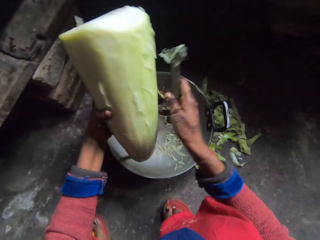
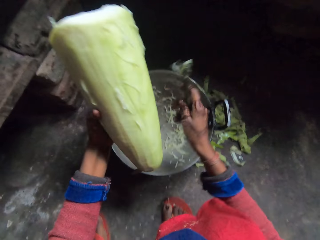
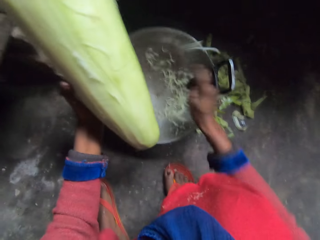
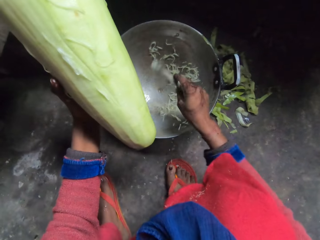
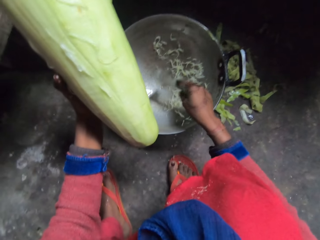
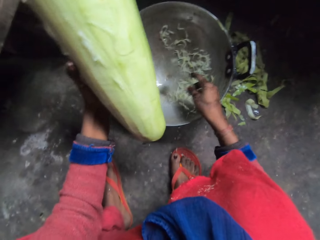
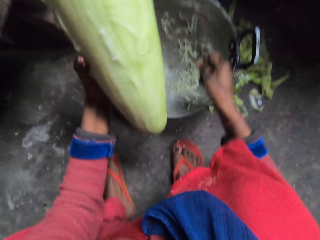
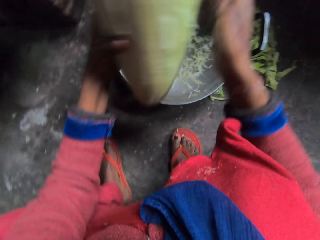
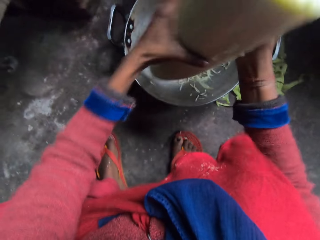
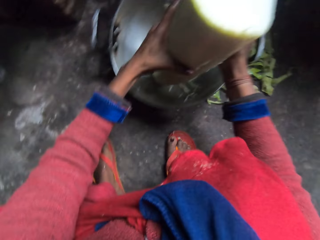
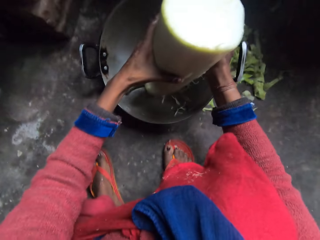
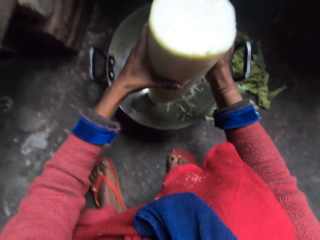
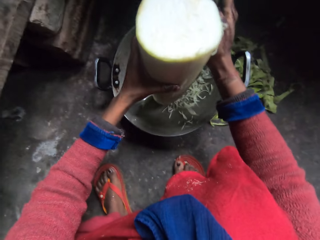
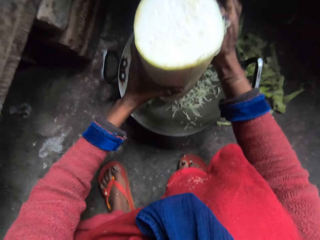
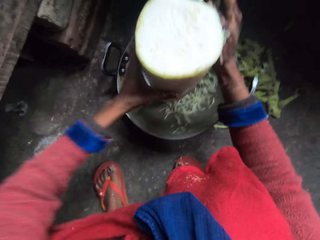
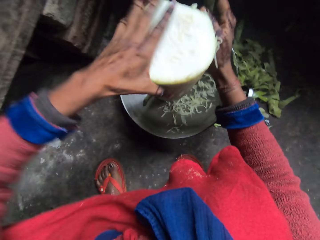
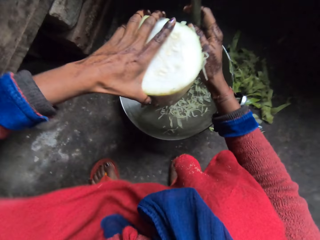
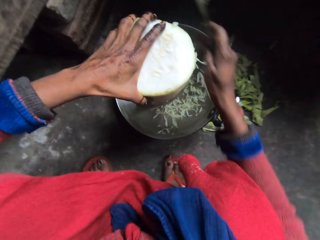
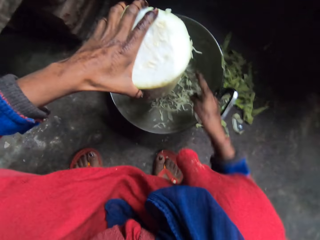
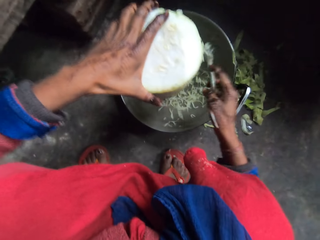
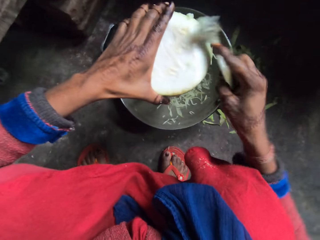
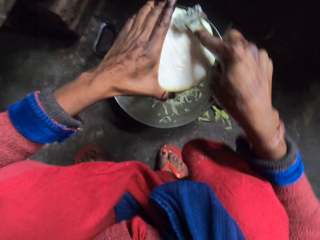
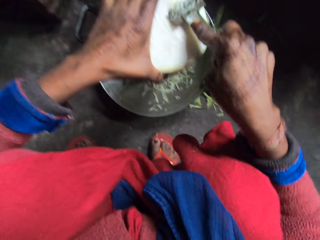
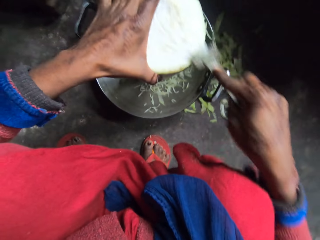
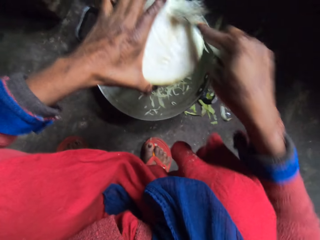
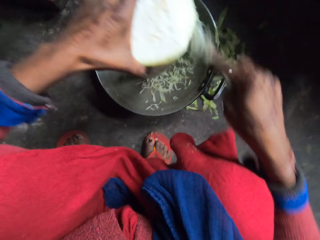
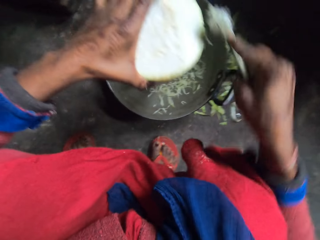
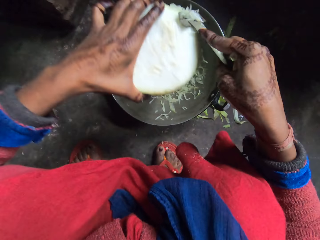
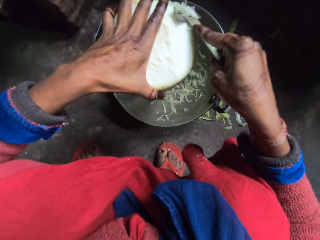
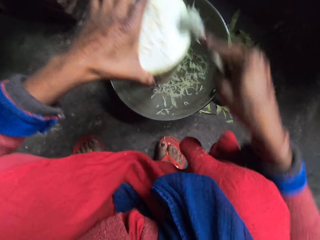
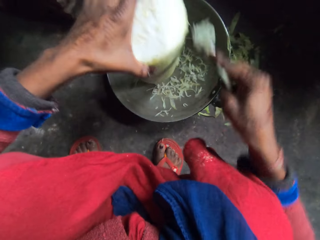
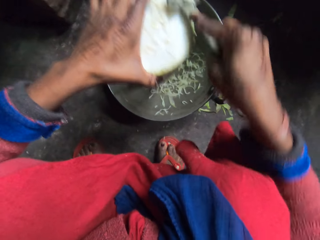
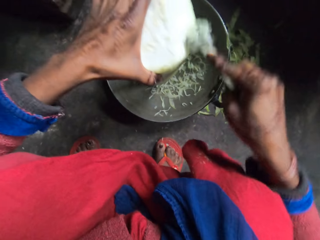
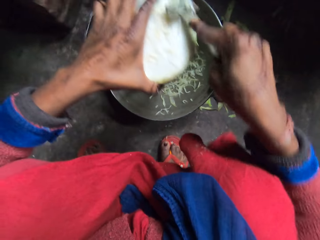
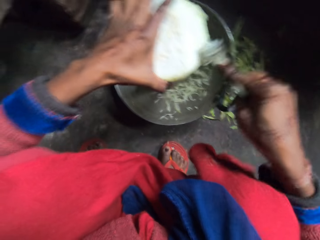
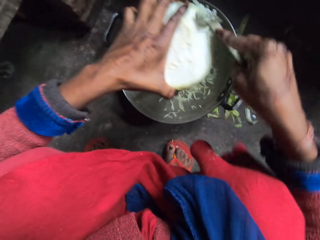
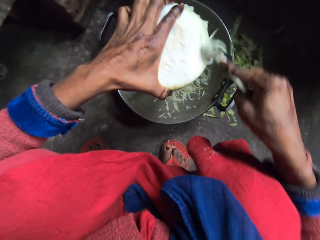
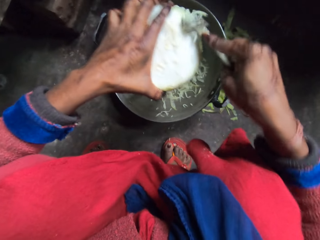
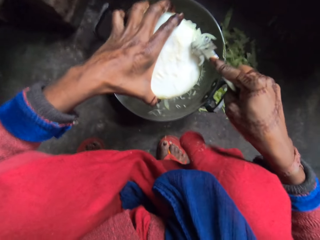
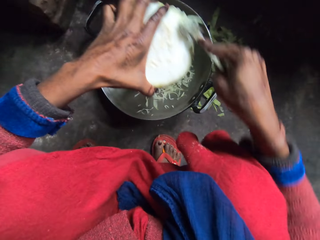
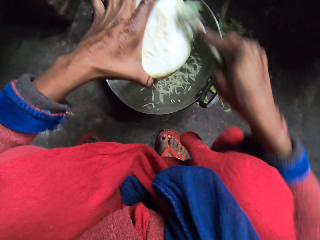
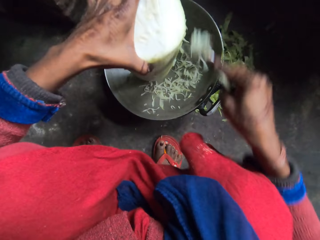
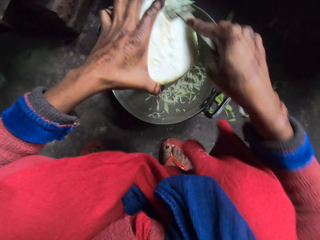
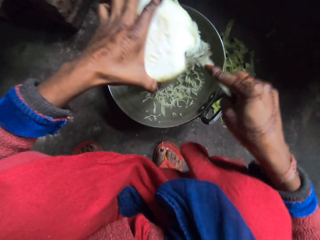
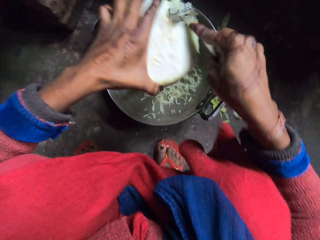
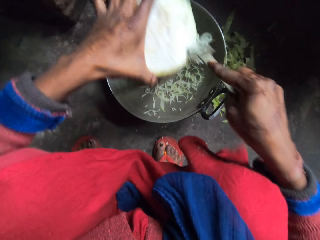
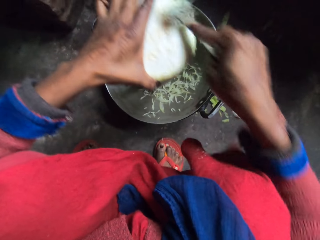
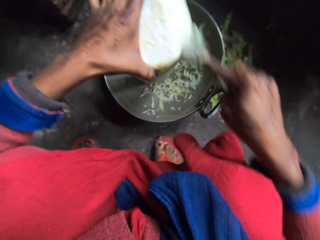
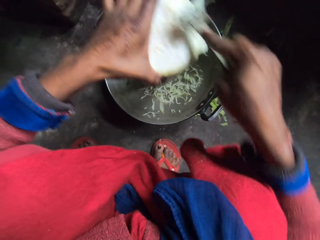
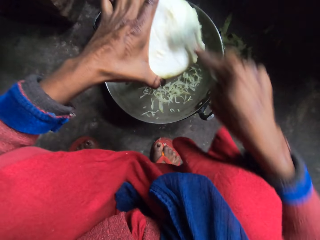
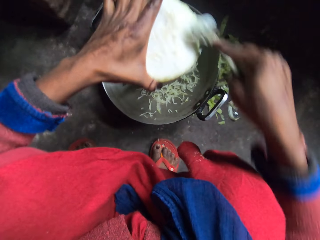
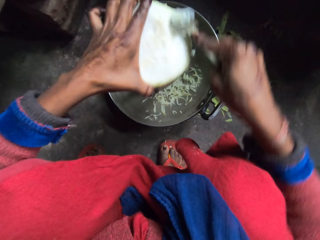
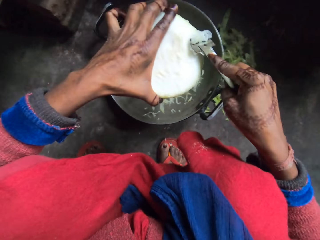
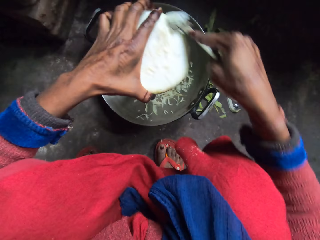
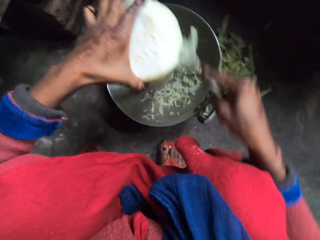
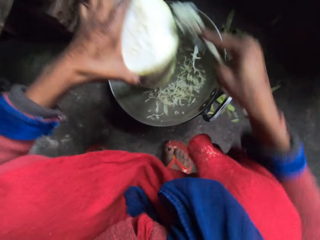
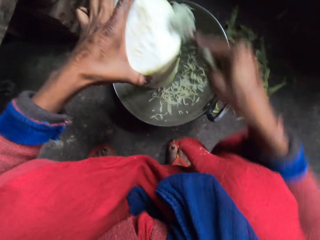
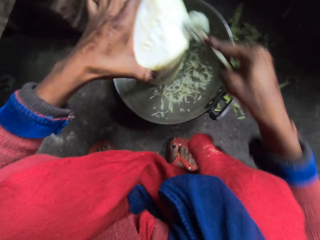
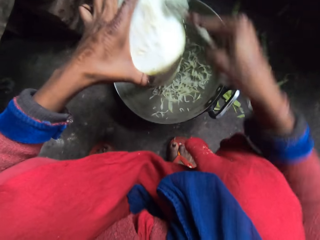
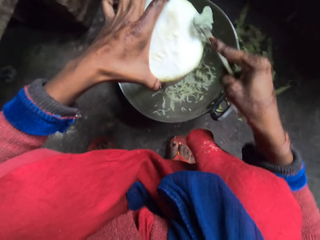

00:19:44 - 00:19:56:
The camera wearer flaps the hand peeler. She holds something with her left hand. She lowers the bottle gourd. She puts something in a frying pan. She flaps the hand peeler. She grates something. She peels the bottle gourd with the hand peeler in her right hand.

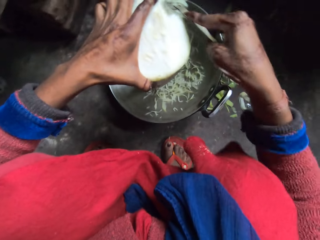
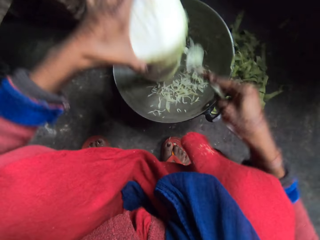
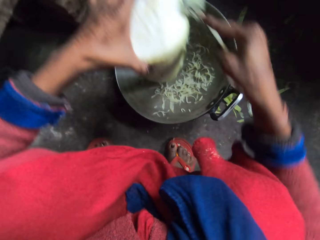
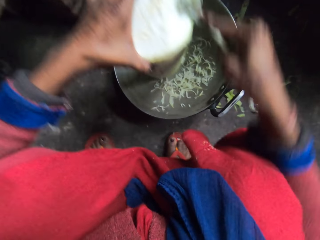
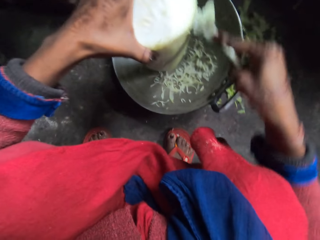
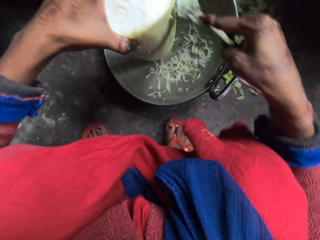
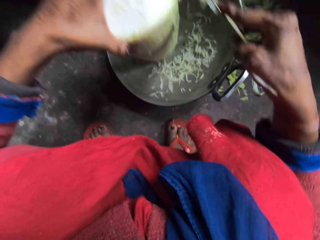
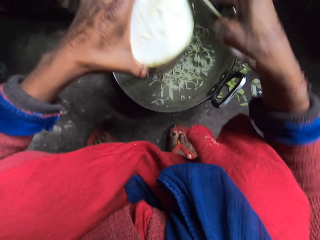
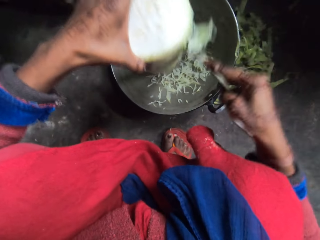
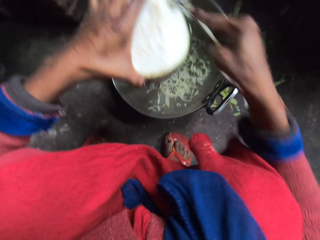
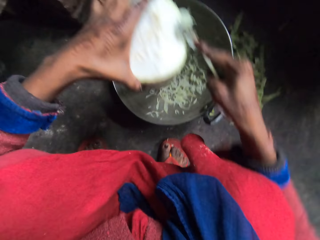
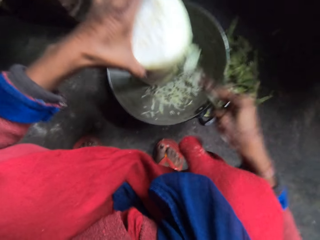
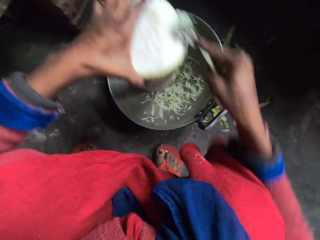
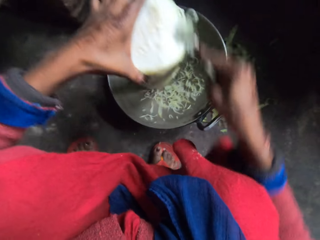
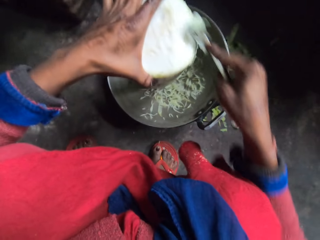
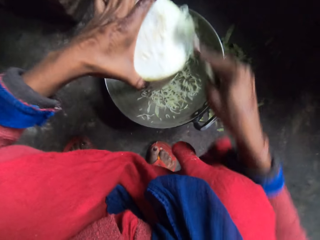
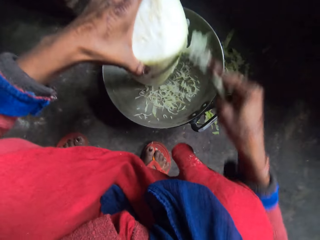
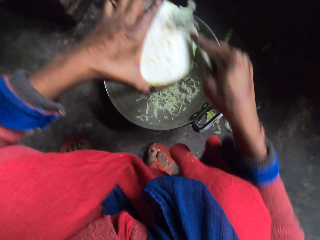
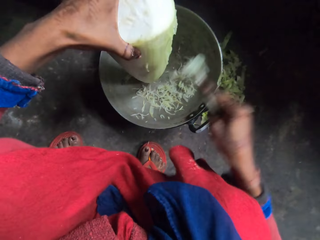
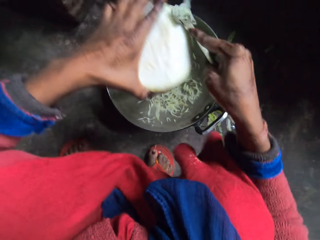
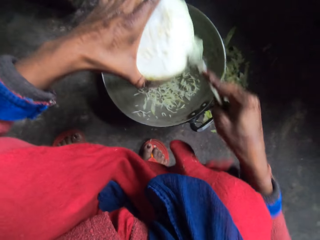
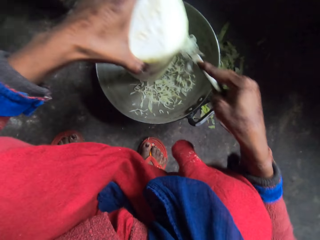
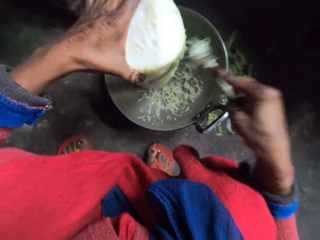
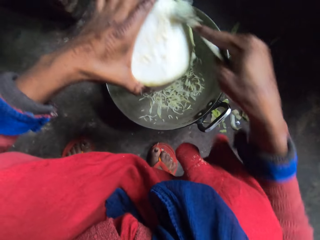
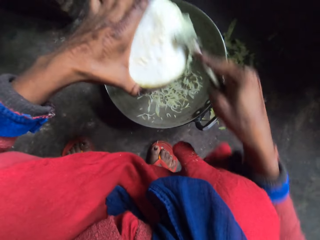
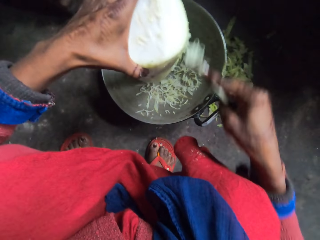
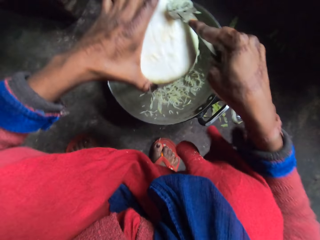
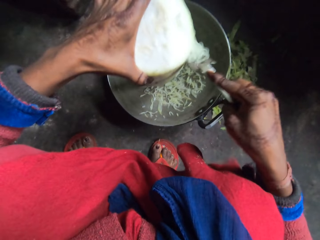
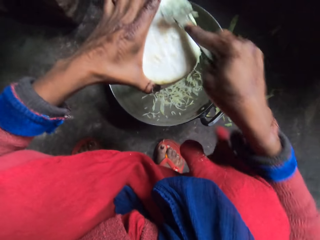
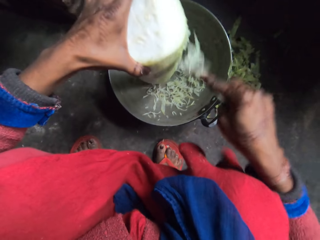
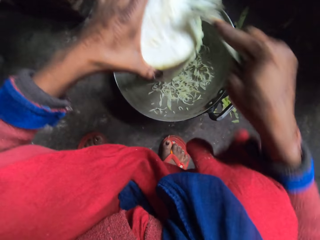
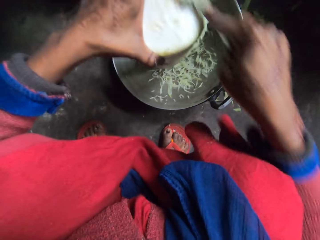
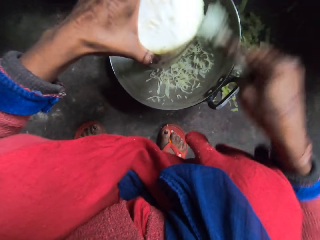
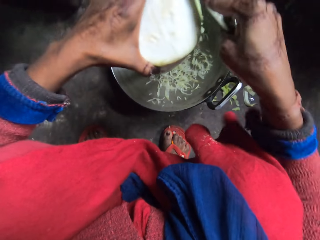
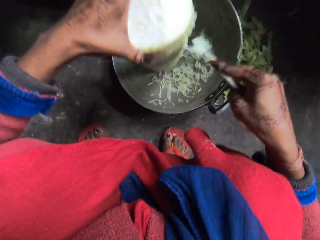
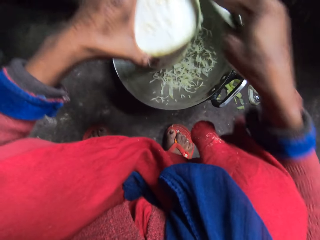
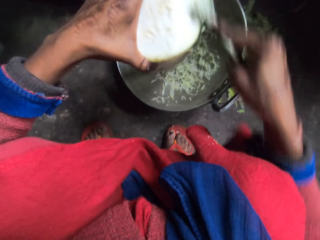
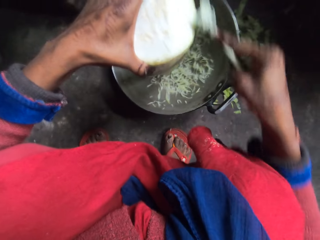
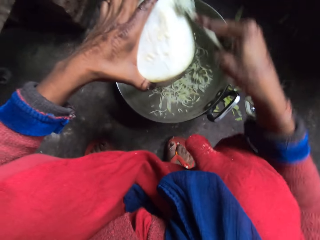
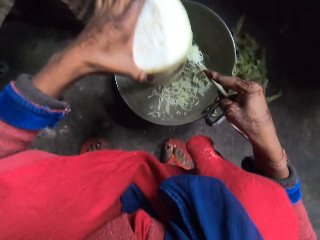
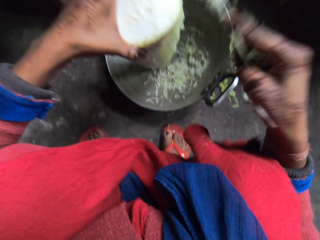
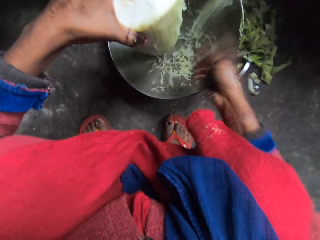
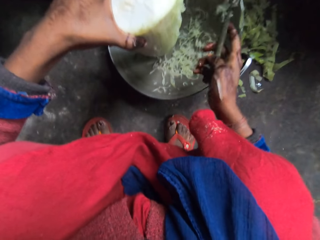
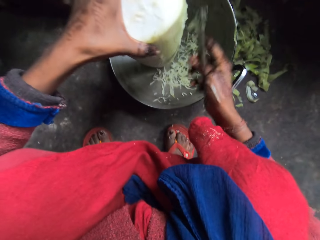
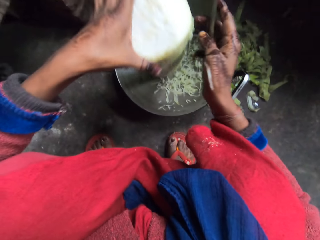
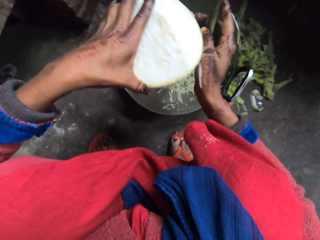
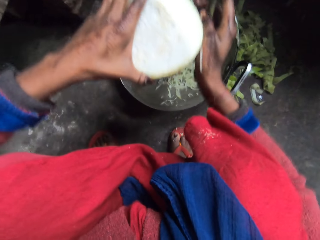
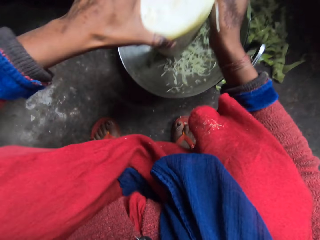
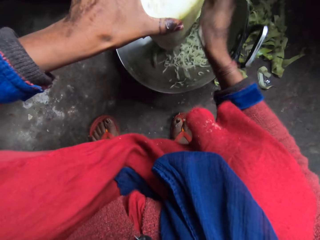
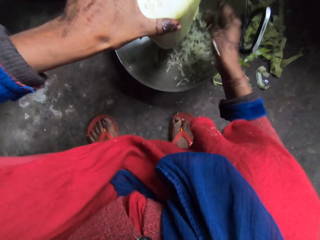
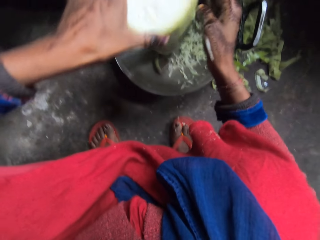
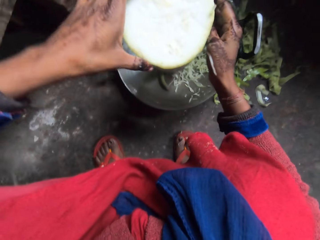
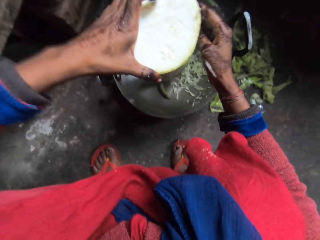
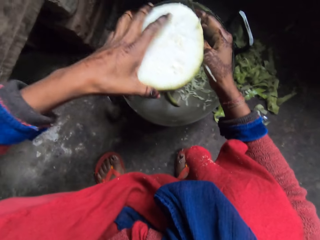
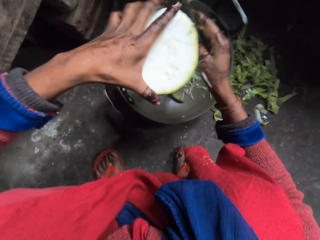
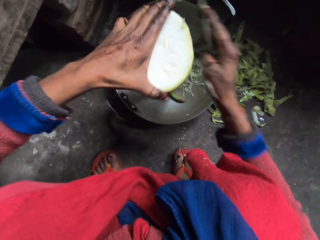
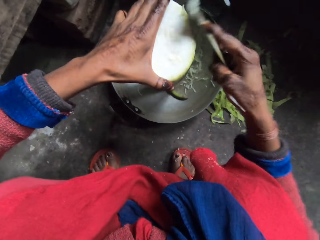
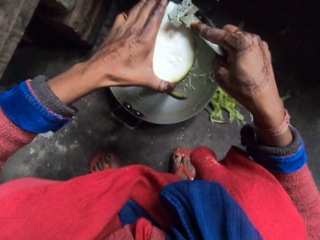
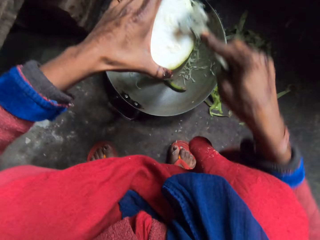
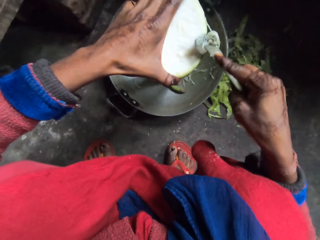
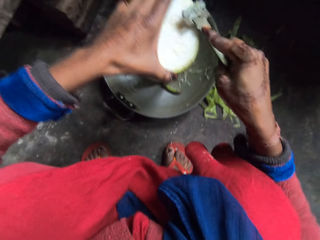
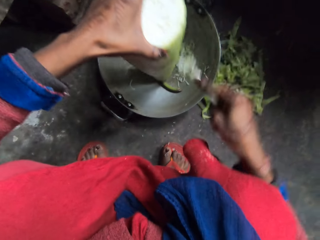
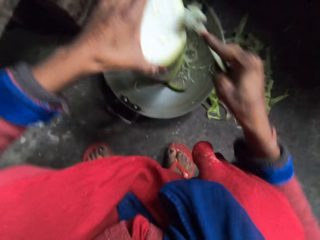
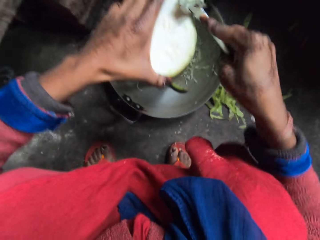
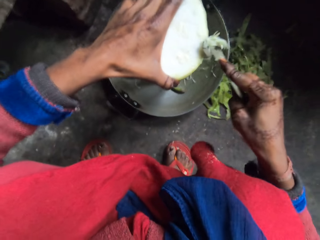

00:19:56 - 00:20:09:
The camera wearer flaps the hand peeler. She adjusts the bottle gourd. She peels the bottle gourd with the hand peeler in her right hand.
